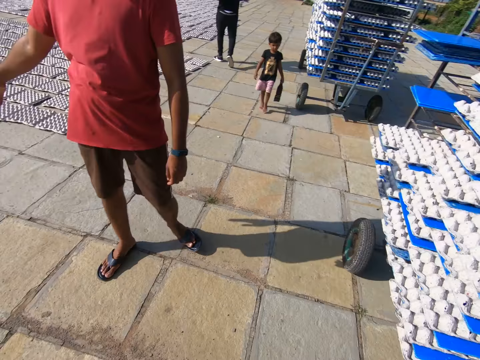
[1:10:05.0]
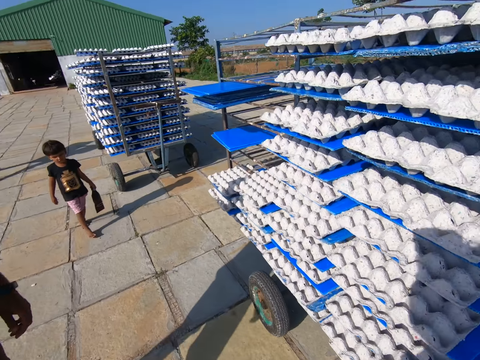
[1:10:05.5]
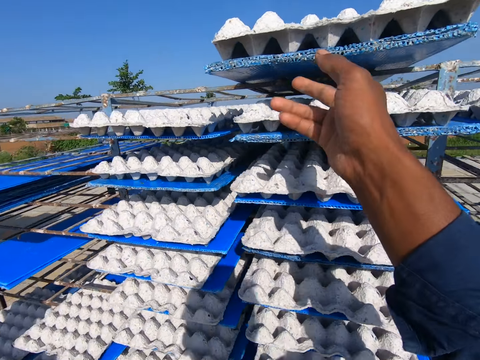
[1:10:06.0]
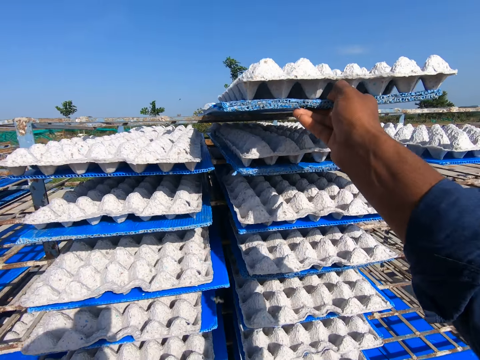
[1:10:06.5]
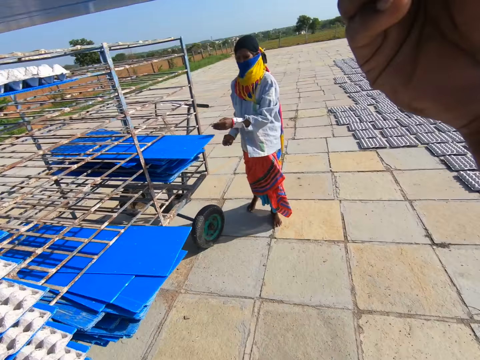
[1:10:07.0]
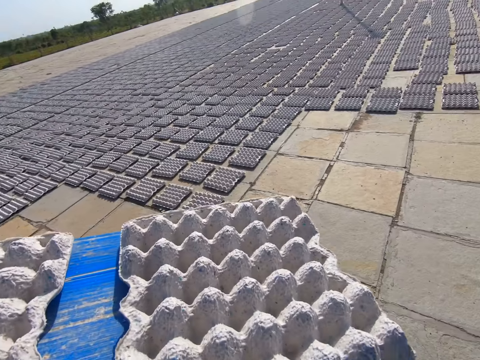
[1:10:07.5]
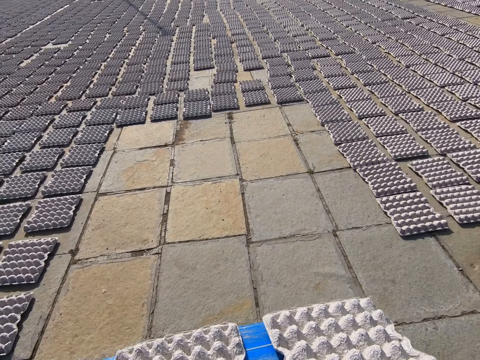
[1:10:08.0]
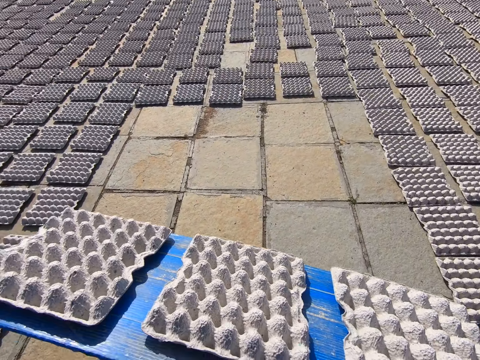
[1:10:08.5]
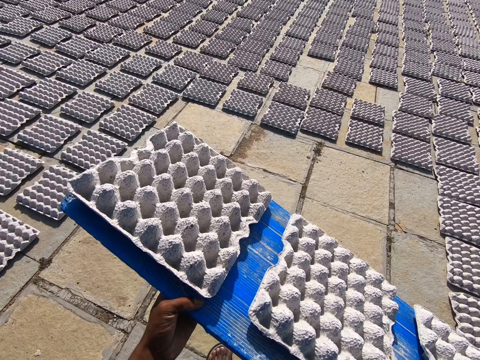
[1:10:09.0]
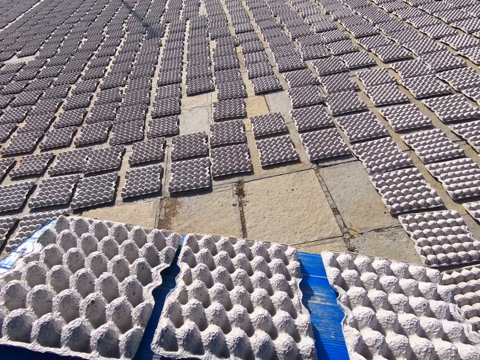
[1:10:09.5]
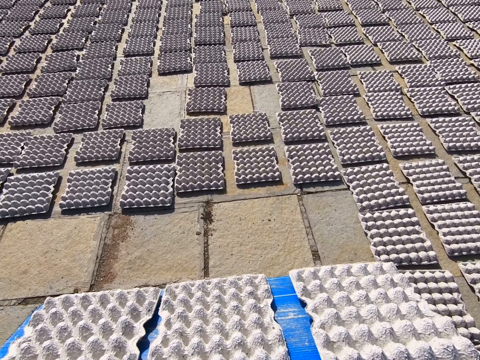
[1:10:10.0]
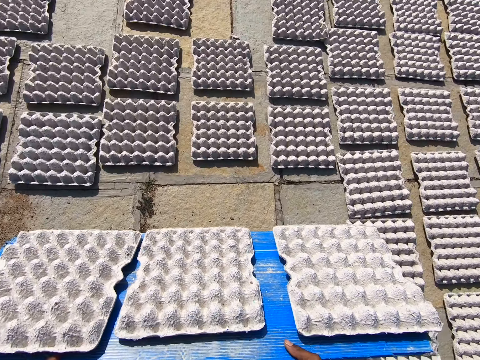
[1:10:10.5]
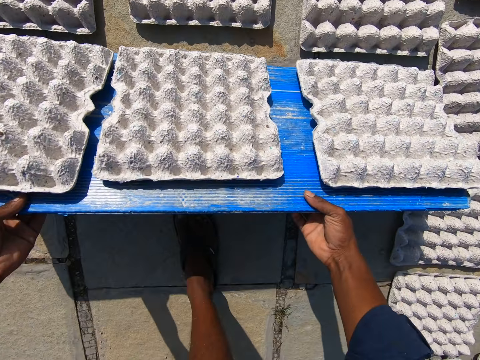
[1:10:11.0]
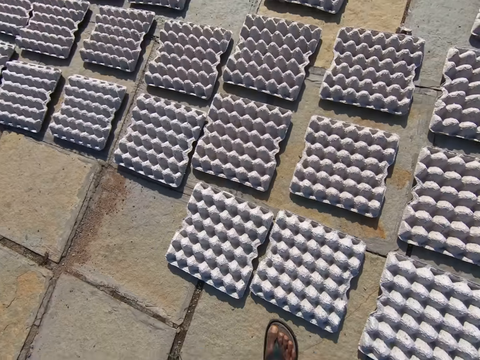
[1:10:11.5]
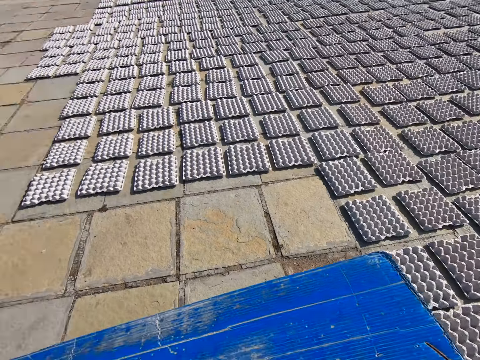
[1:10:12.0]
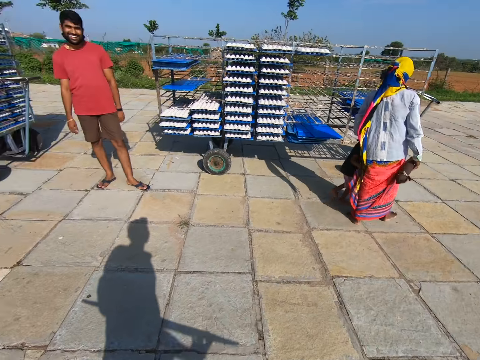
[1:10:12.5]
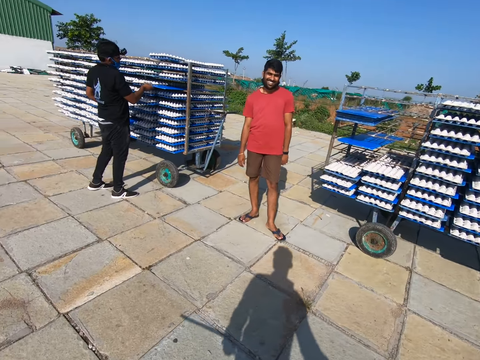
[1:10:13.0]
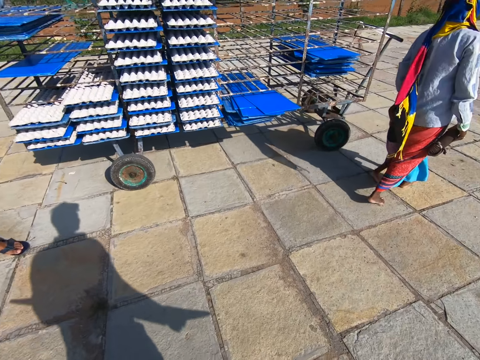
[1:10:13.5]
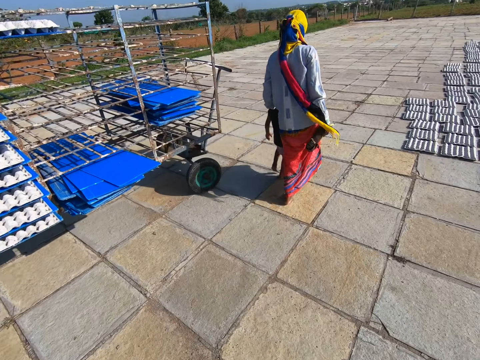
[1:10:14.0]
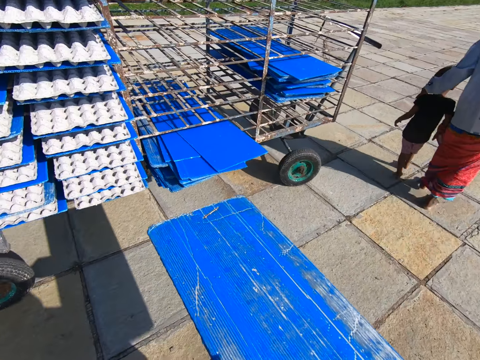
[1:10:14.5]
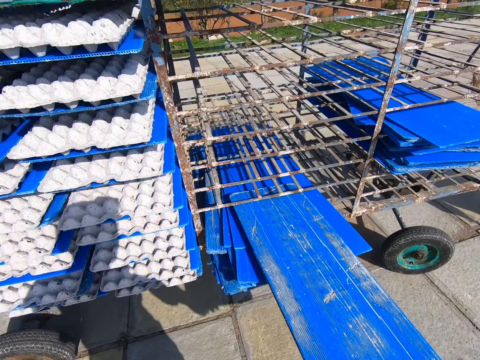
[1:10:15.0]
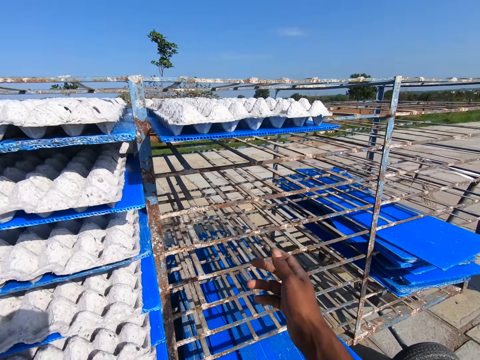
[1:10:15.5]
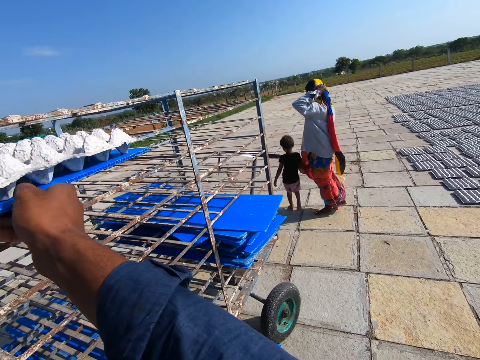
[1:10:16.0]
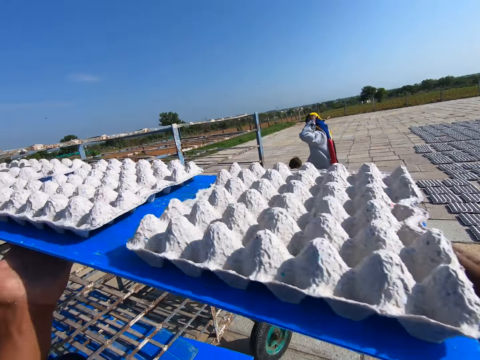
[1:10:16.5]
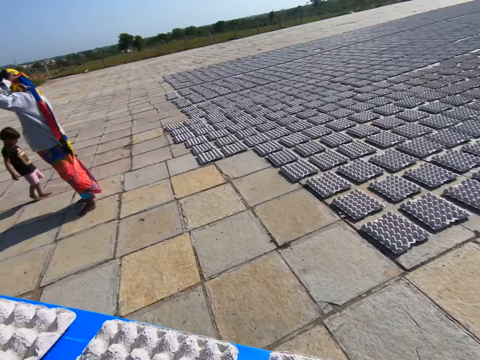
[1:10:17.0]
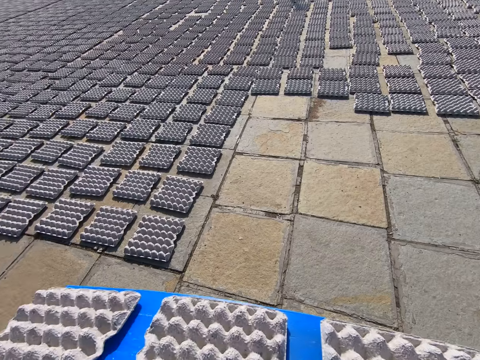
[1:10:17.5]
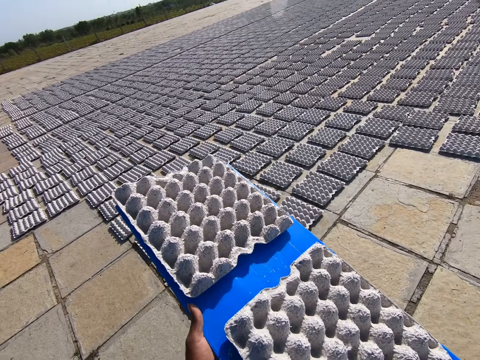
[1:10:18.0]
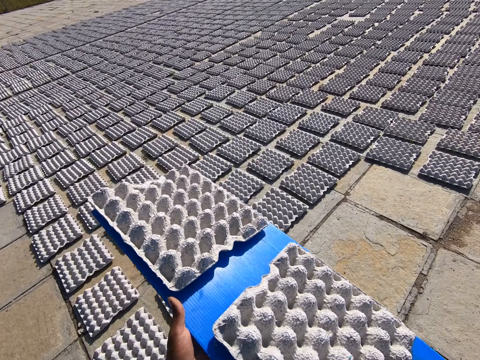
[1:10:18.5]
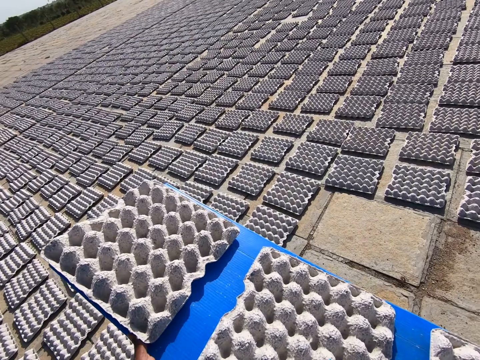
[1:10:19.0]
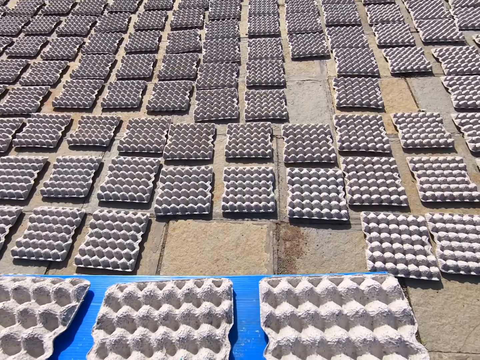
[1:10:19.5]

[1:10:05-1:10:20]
A child walks towards the trolley. The camera wearer walks on an open field. He pulls out a tray of crates from the trolley with his right hand. He walks on the open field to the laid crates on the floor with the tray of crates in his hands. The child interacts with the camera wearer, a man and another man. The camera wearer lays the crates on the floor from the tray in his hands. The first man pulls a tray of crates from the trolley with his right hand. The camera wearer walks on the open field to the trolley with the tray in his hands. A third man walks the child away from the trolley. The camera wearer puts the tray in the trolley with his right hand. He converses with the second man. He pulls out a tray of crates from the trolley with his right hand. He walks on the open field to the laid crates on the floor with the tray of crates in his hands.

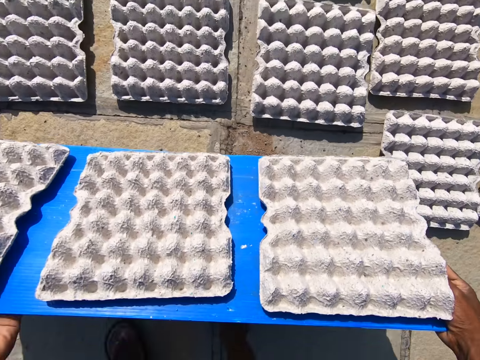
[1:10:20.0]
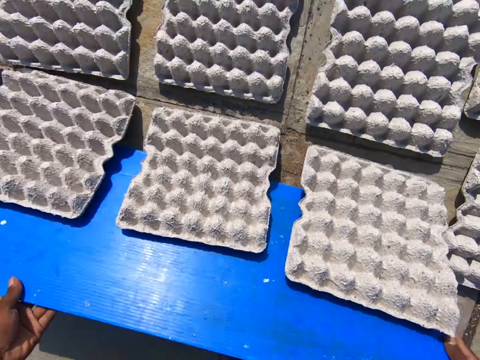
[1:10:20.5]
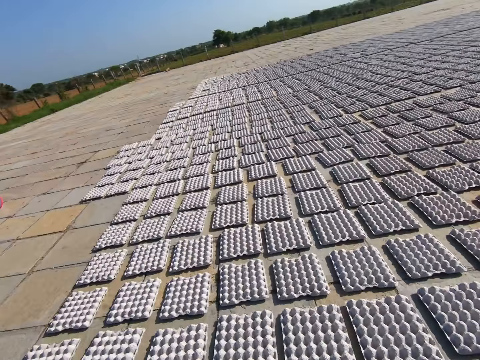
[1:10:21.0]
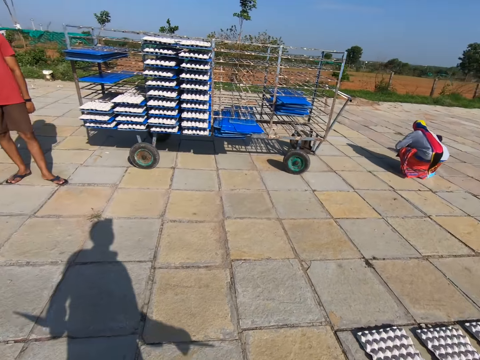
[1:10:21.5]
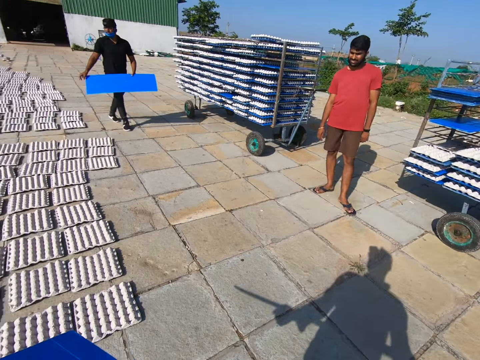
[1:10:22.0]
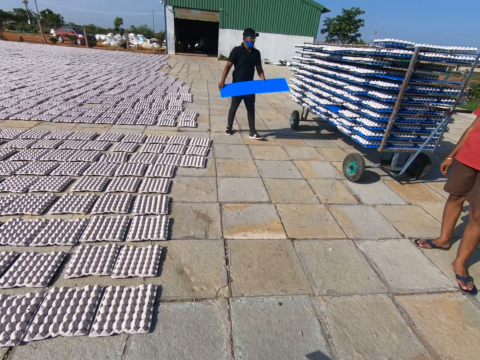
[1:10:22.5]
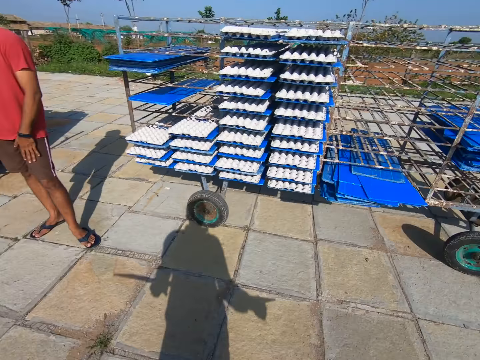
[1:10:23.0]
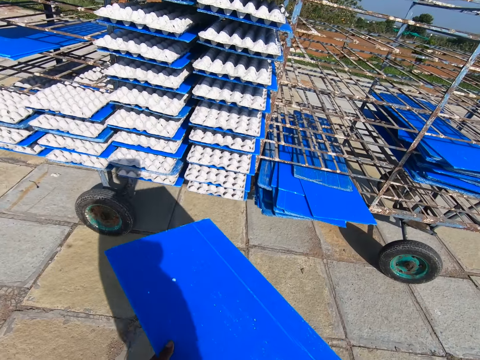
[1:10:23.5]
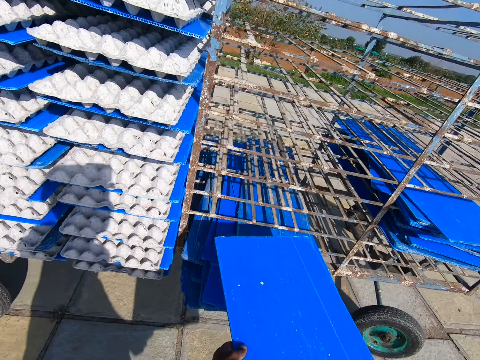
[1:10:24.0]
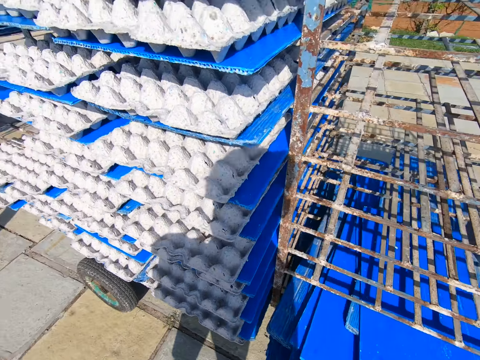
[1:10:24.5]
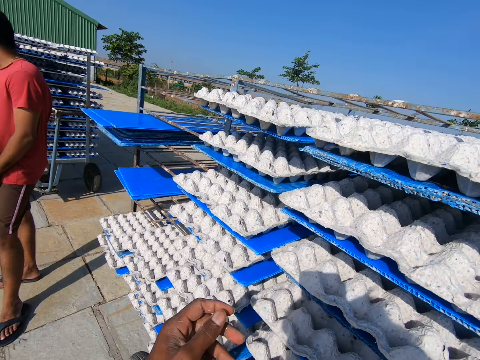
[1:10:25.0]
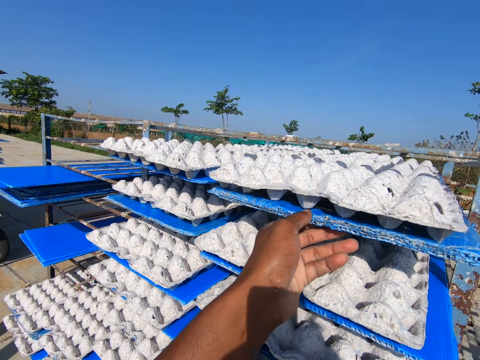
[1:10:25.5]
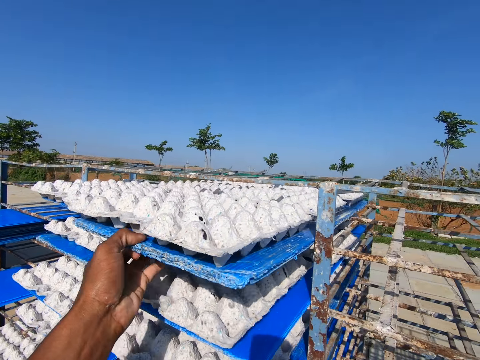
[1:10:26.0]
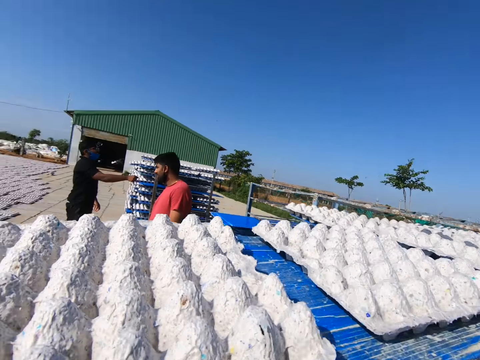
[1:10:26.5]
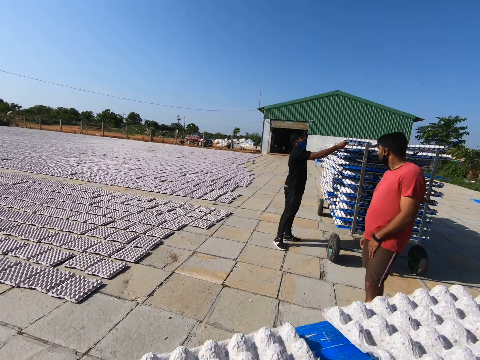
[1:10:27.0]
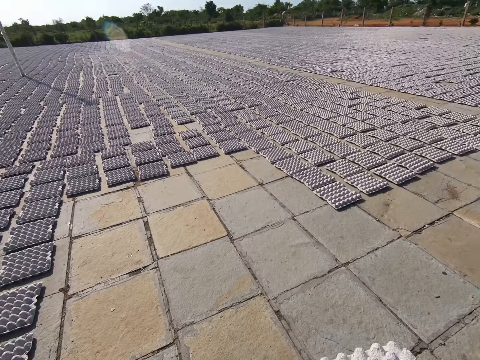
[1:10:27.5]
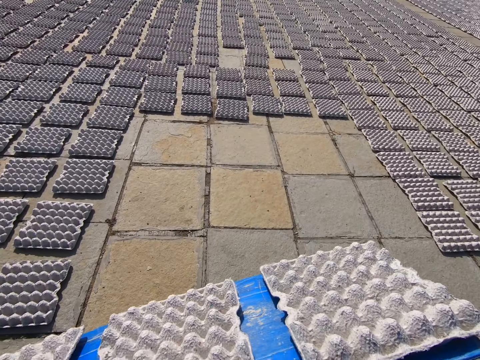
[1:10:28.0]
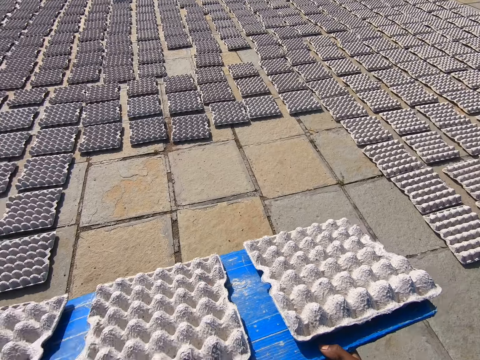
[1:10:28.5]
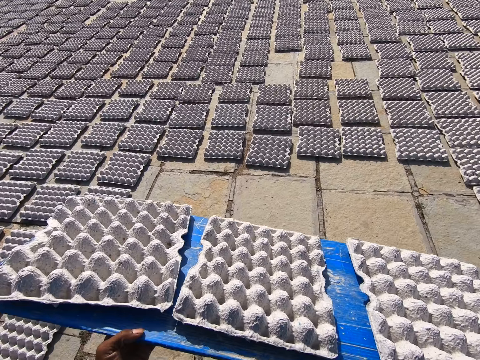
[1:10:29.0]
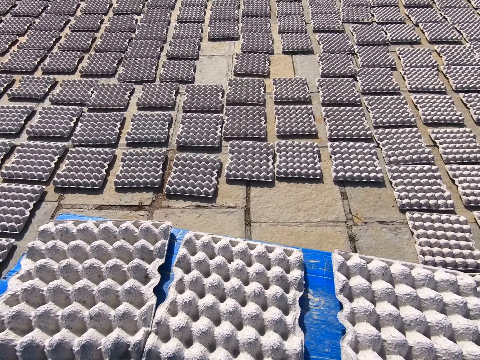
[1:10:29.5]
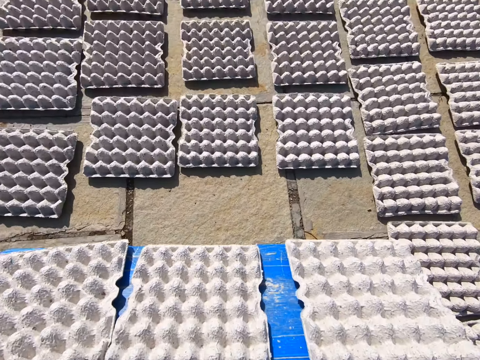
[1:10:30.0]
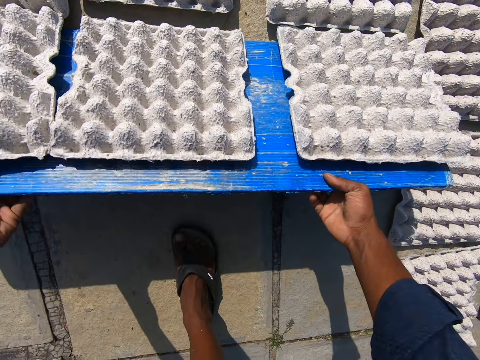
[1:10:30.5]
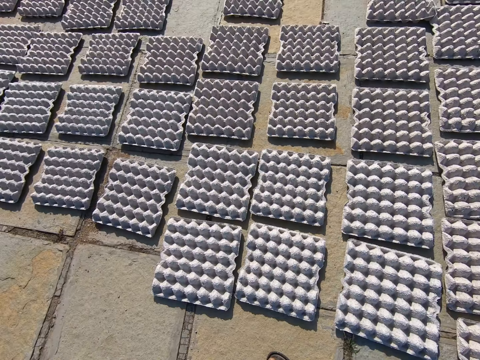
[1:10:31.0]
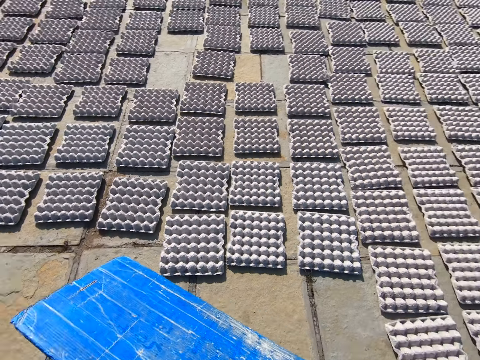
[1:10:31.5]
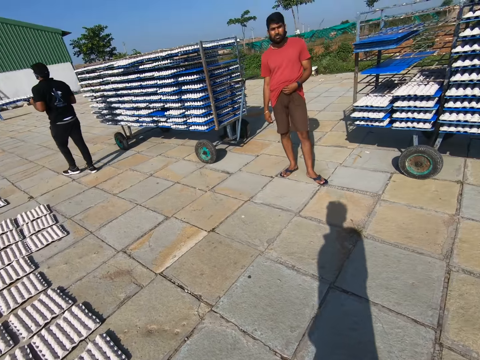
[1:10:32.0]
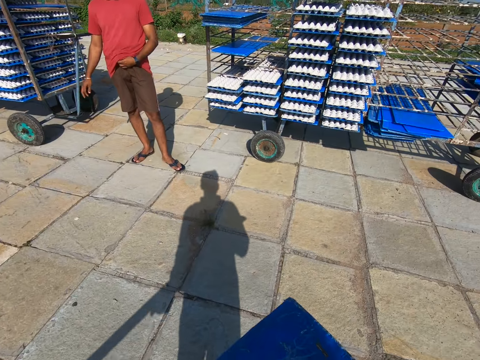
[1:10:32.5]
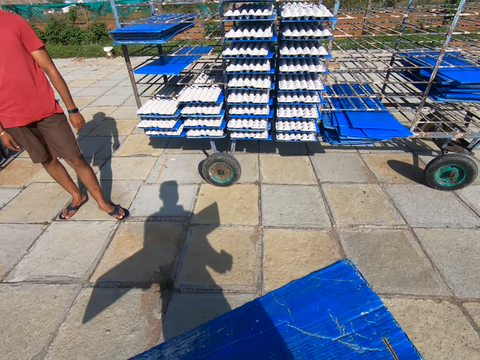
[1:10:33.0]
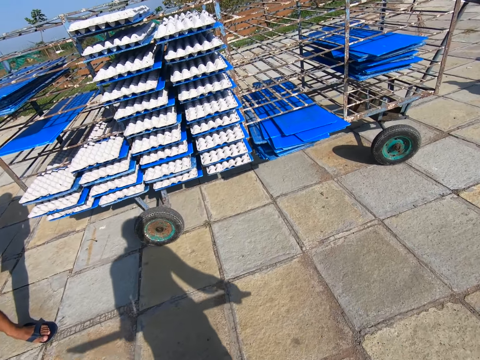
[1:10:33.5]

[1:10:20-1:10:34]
The camera wearer lays the crates on the floor from the tray in his hands. He walks to the trolley with the tray in his hands on an open field. A man puts a tray in the trolley with his hands. The camera wearer puts the tray in the trolley with his left hand. He pulls out a tray of crates from the trolley with his left hand. The man reaches for a tray of crates in the trolley with his right hand. The camera wearer walks to the laid crates on the floor with the tray of crates in his hands on an open field. He lays the crates on the floor from the tray in his hands. He walks to the trolley with the tray in his hands on an open field.
